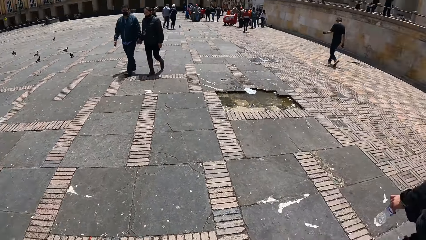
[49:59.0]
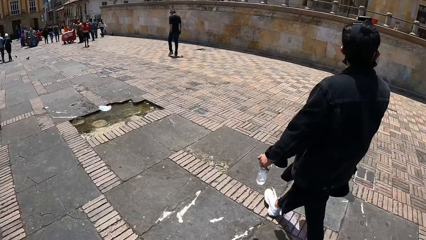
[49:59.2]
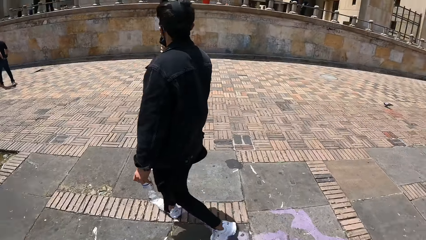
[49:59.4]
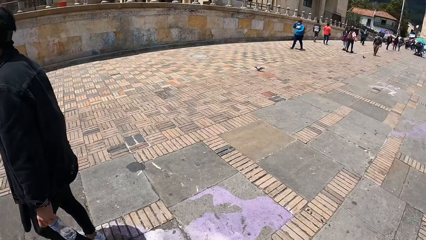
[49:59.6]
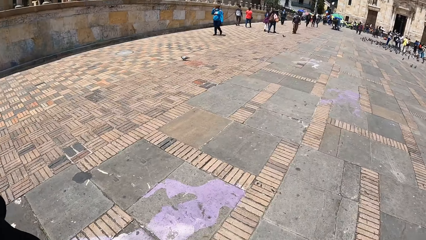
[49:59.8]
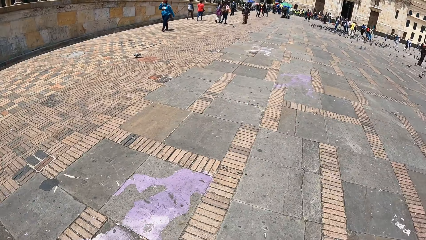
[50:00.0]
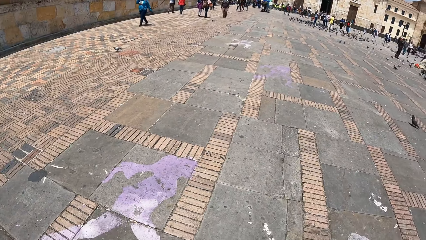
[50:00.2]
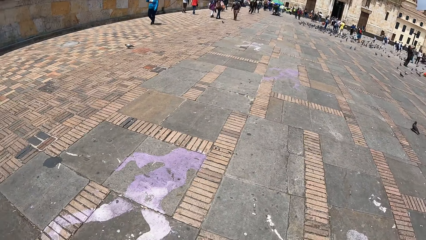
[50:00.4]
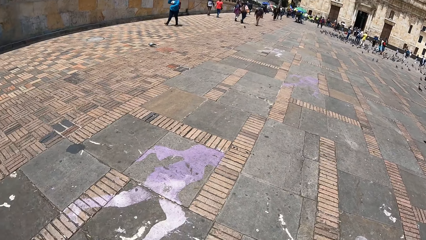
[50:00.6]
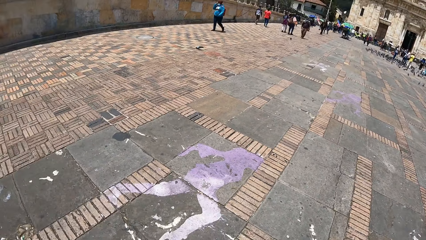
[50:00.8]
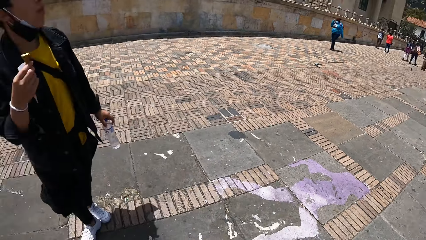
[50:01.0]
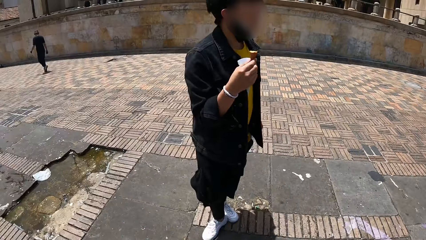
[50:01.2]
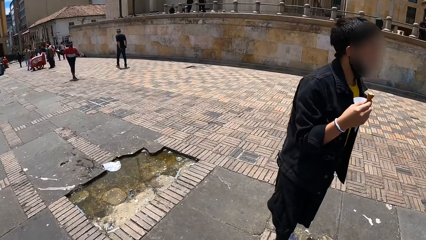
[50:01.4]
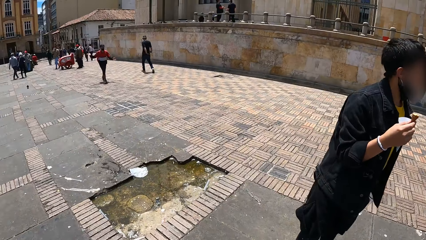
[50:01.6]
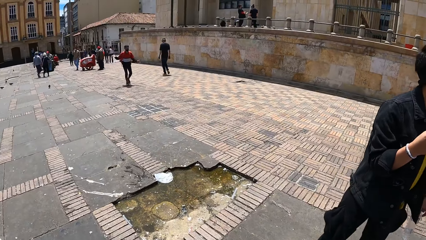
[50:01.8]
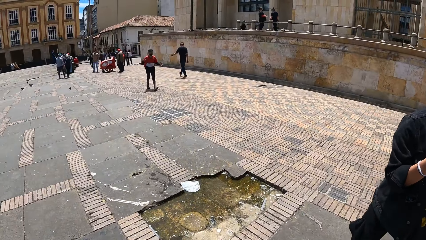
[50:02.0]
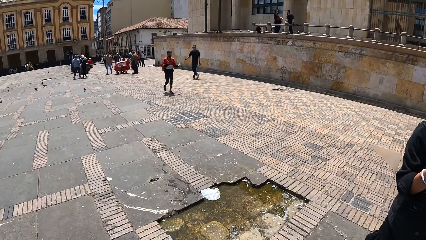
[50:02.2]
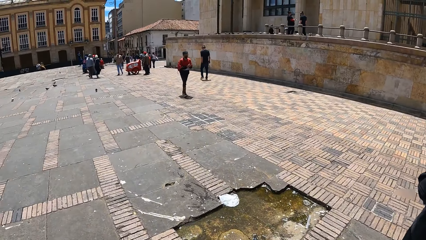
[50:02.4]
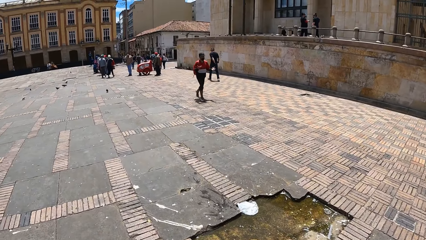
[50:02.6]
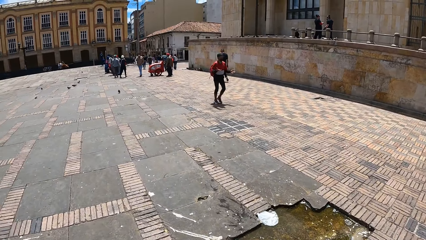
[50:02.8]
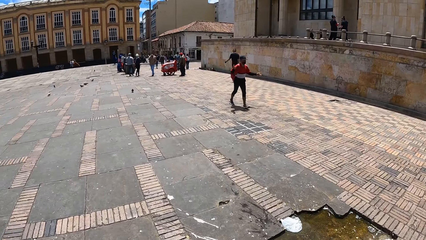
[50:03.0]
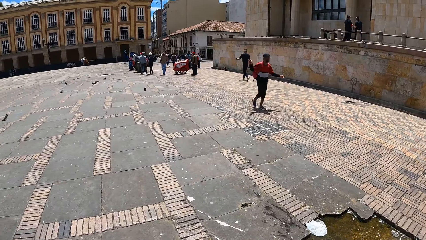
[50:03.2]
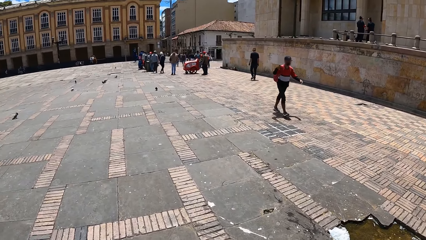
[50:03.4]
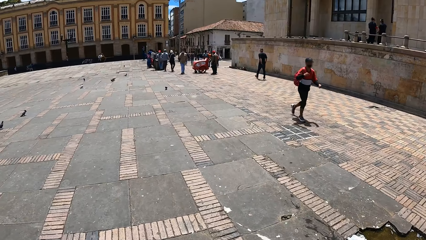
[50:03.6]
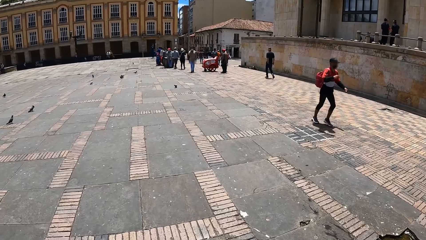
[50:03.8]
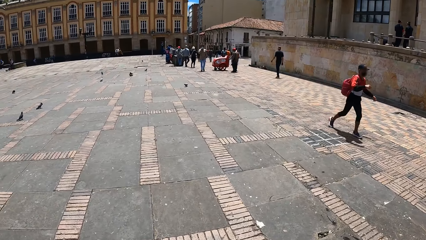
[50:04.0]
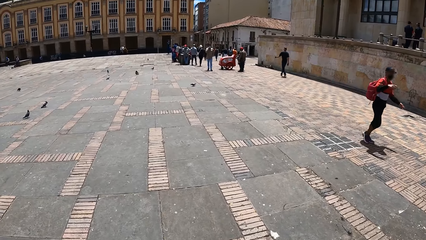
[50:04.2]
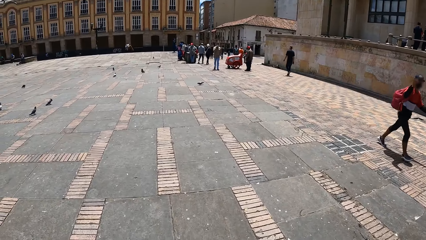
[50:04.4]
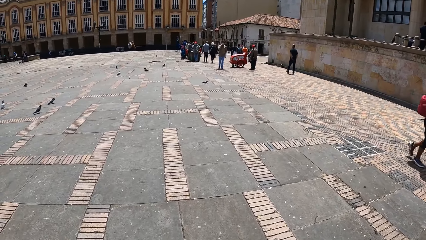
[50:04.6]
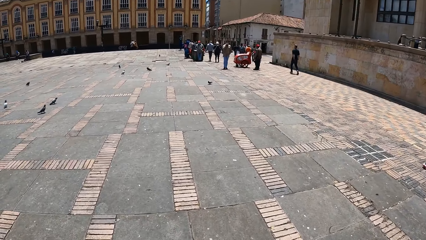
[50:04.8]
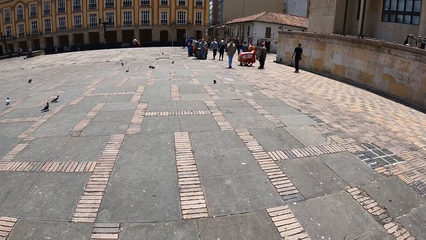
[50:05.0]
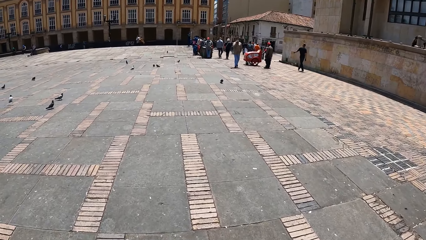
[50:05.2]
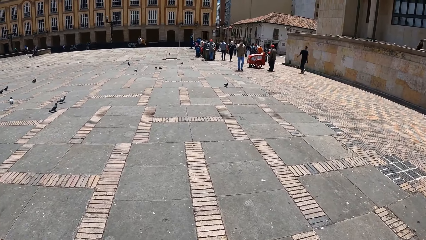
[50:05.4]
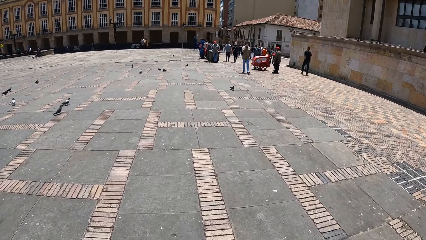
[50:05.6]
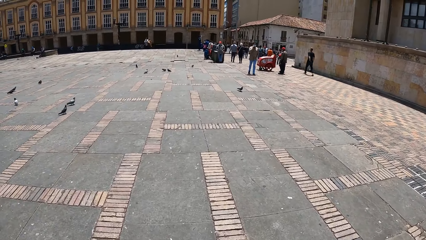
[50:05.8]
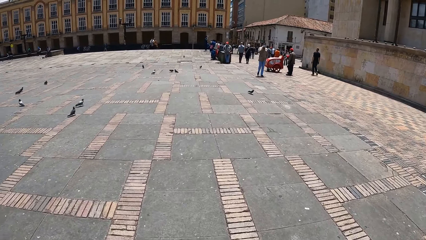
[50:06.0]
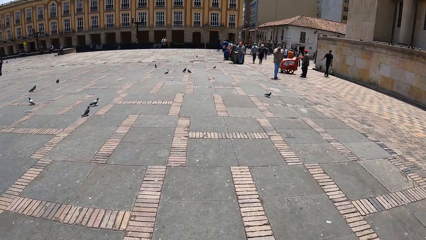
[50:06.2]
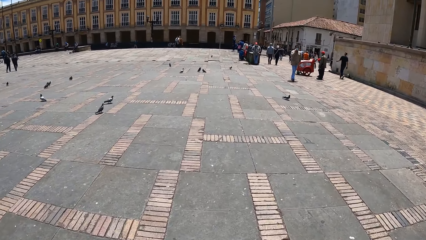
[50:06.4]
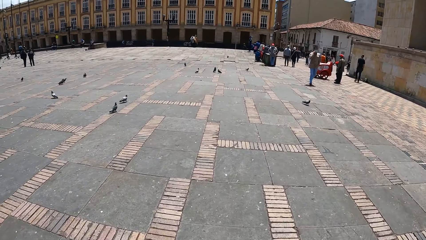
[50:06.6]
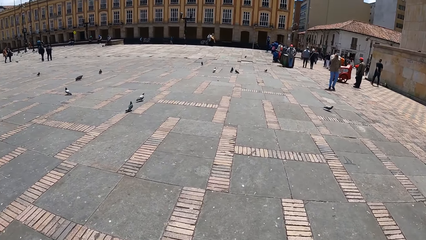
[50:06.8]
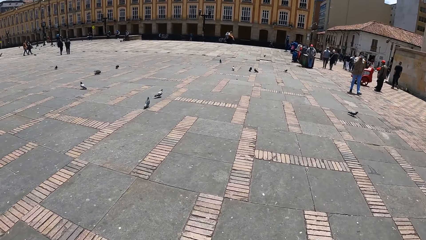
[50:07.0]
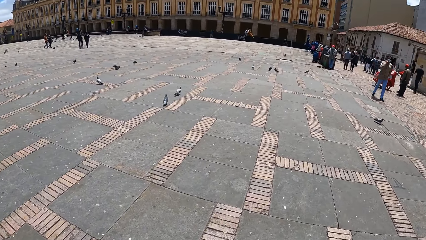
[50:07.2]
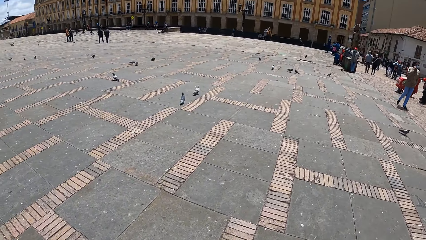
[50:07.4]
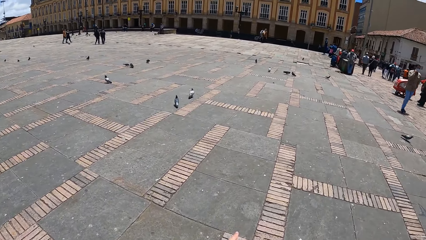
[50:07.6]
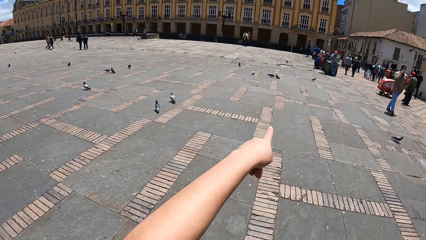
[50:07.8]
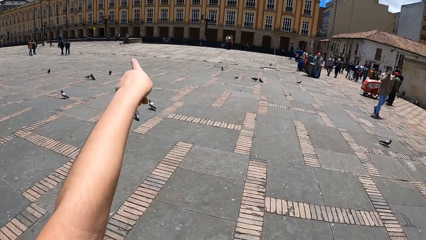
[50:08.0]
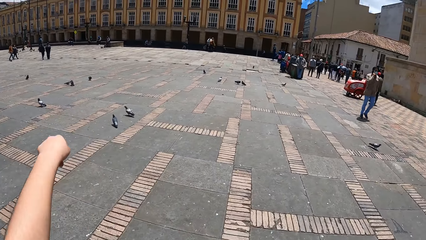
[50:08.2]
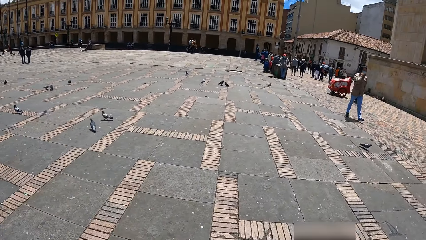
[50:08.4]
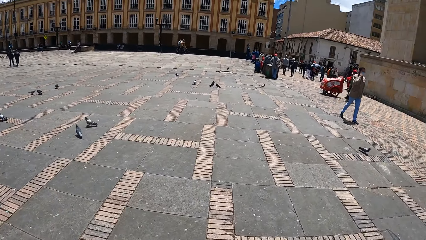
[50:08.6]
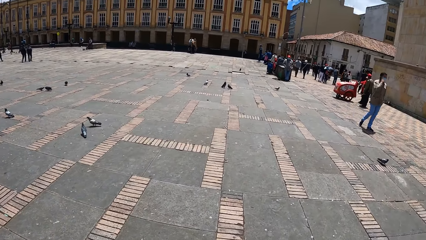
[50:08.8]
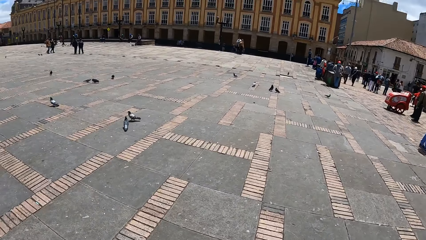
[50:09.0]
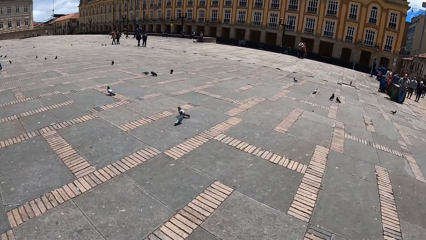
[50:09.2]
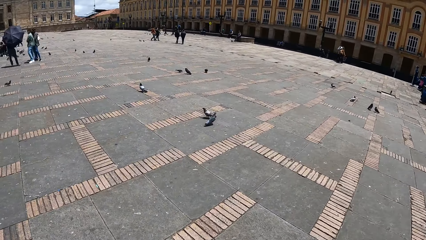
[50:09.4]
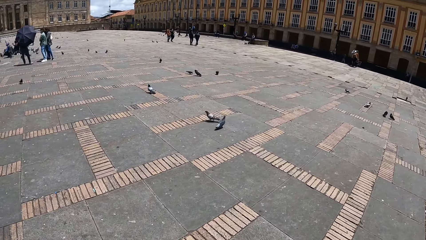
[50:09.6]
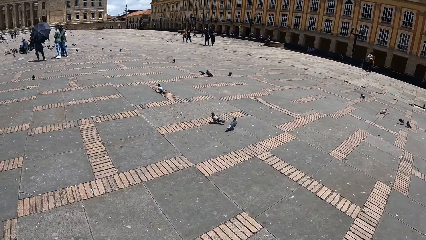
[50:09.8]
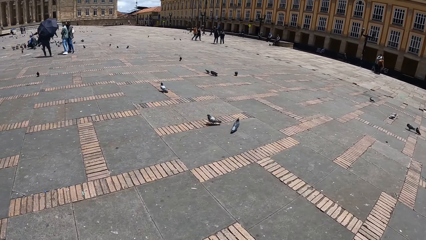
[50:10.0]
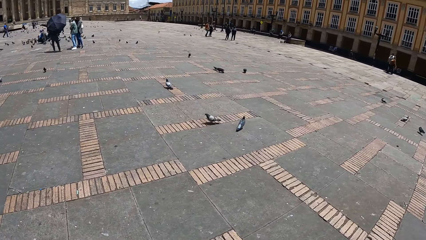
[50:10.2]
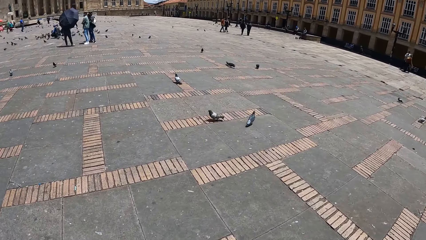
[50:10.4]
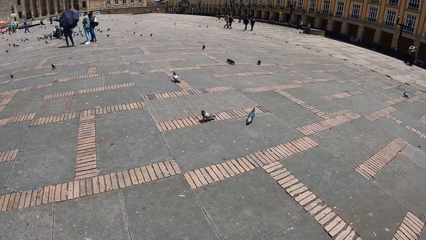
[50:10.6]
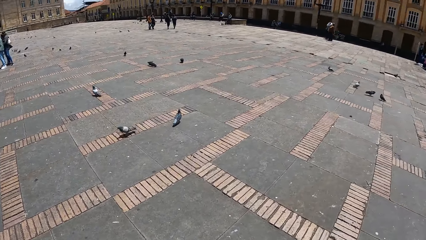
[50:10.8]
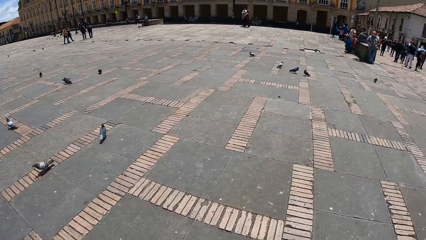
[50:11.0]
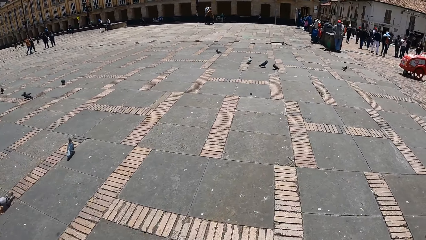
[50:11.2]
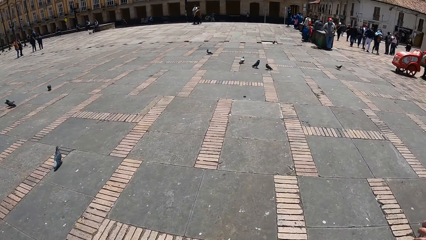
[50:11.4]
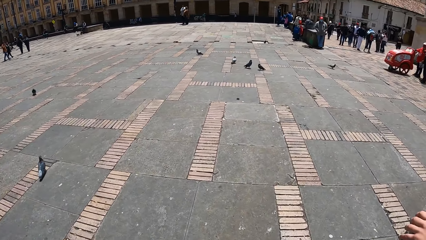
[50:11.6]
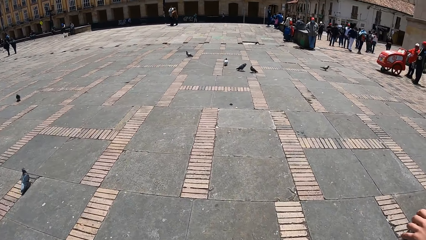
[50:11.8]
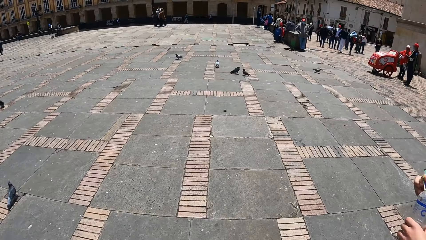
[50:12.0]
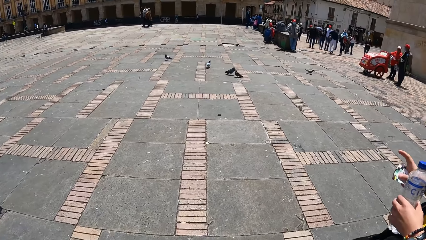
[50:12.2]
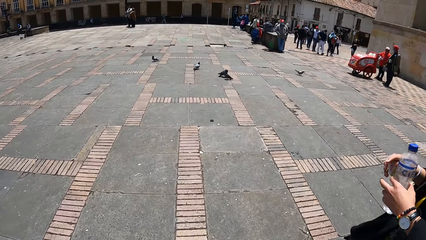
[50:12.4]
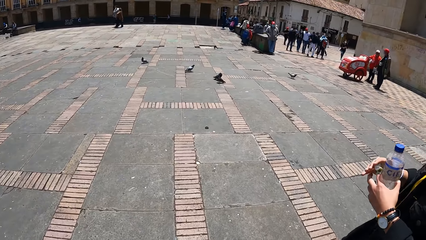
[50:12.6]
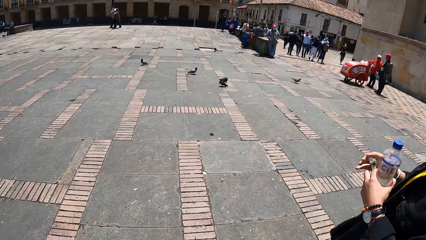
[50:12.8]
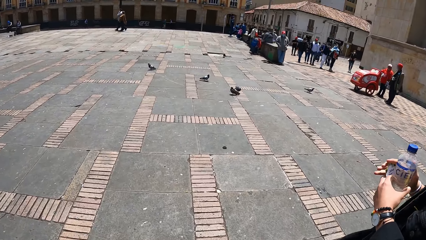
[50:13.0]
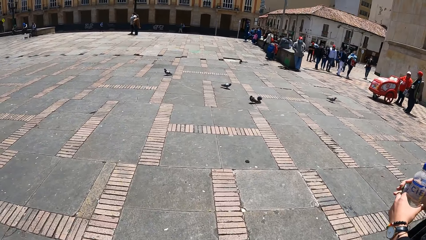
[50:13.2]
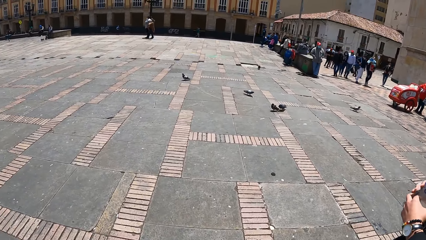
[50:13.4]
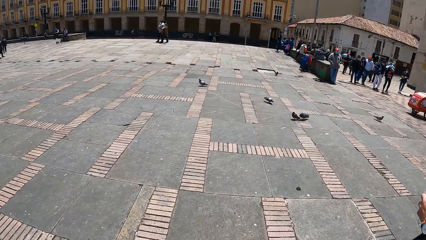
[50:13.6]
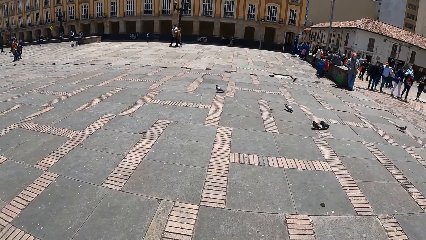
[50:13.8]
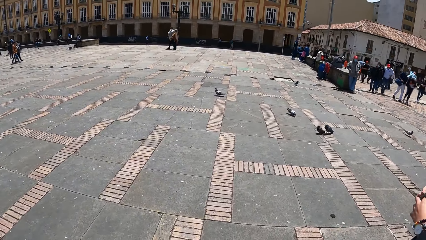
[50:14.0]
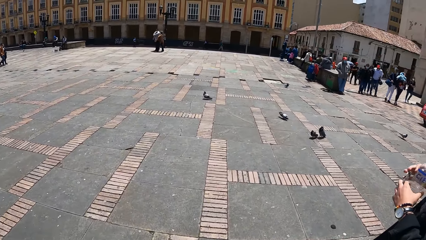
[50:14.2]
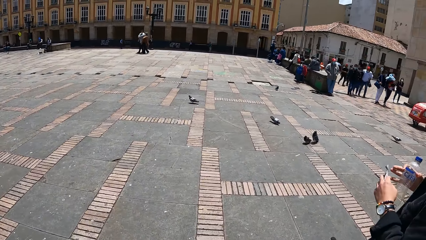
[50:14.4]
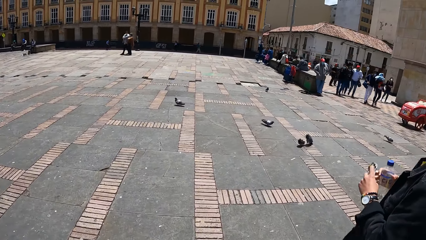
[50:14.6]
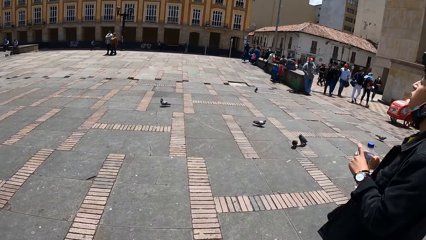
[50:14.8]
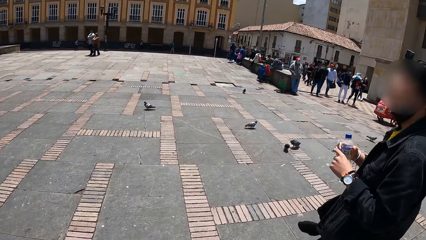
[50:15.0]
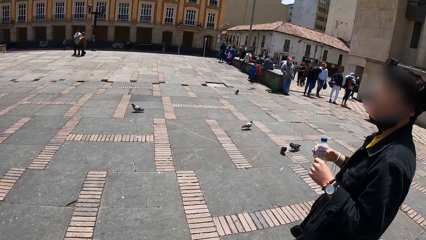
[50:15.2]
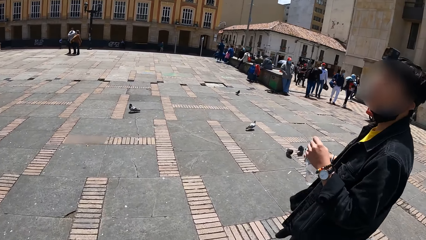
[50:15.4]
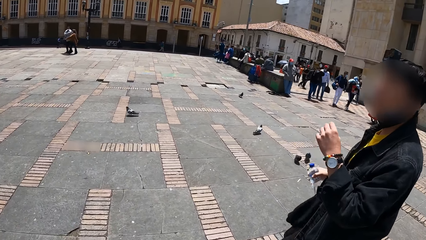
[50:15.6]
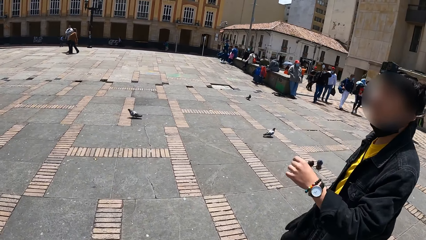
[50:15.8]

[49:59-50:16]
The camera wearer points at a building with his left hand. He interacts with a man. The man holds a bottle with both hands and passes a paper to his left hand with his right hand. The man holds the bottle with his right hand, moves the water bottle to the right hand, and passes the paper to his right hand with his left hand. The man walks in the street.
